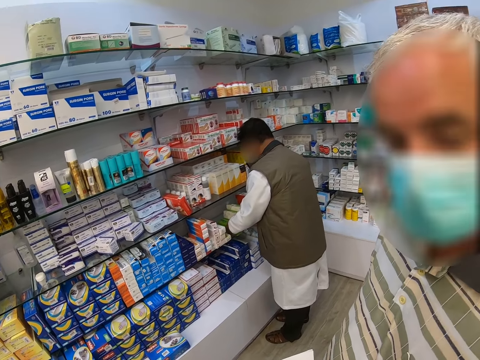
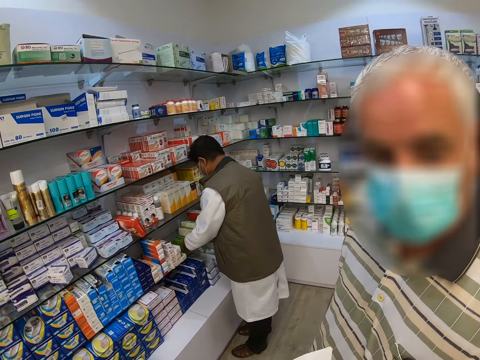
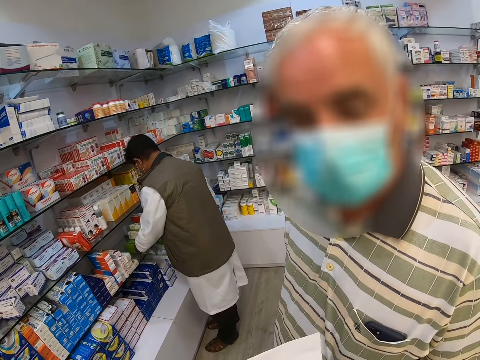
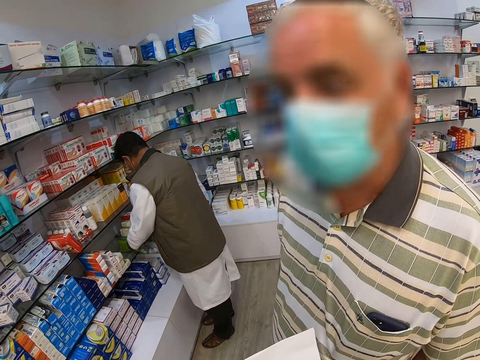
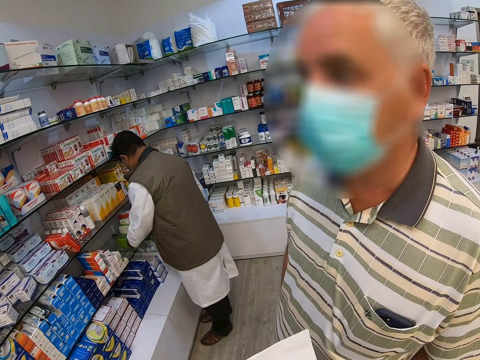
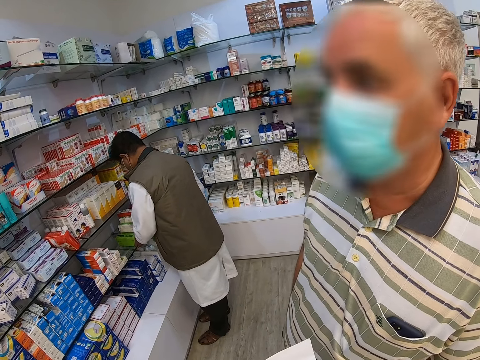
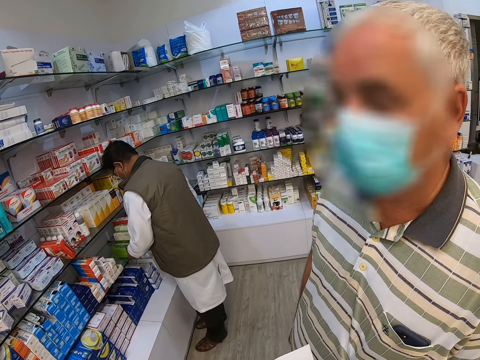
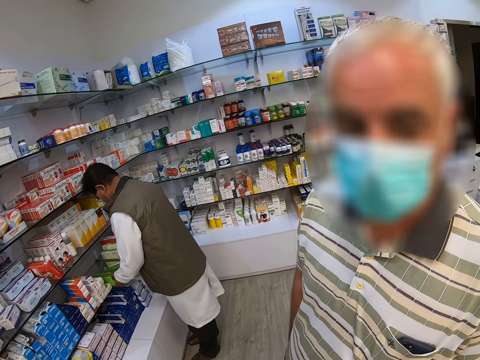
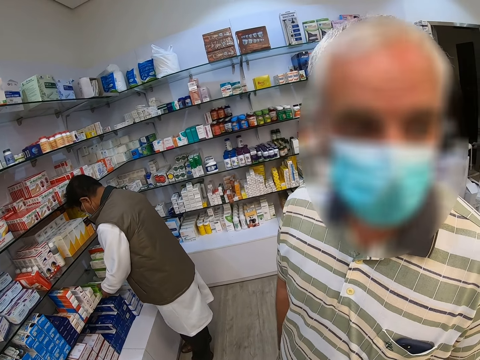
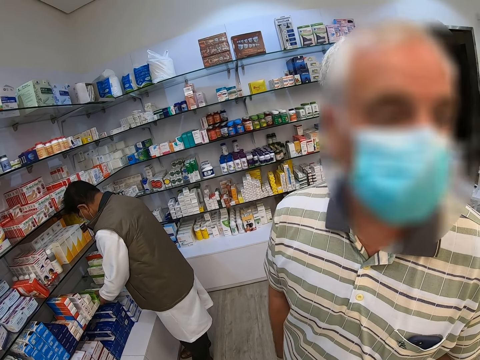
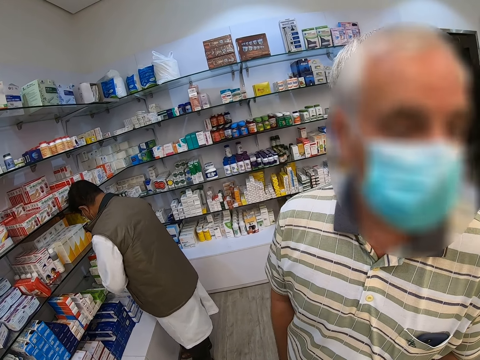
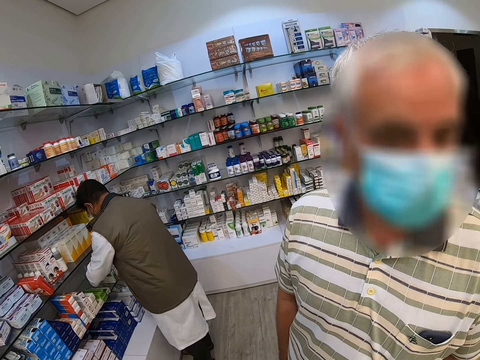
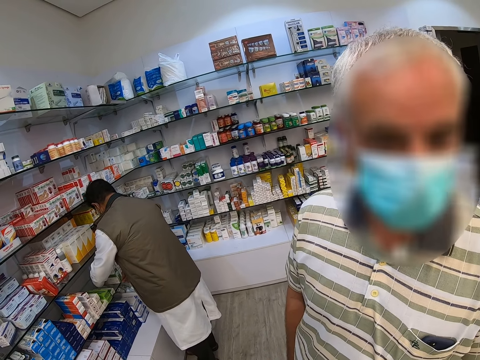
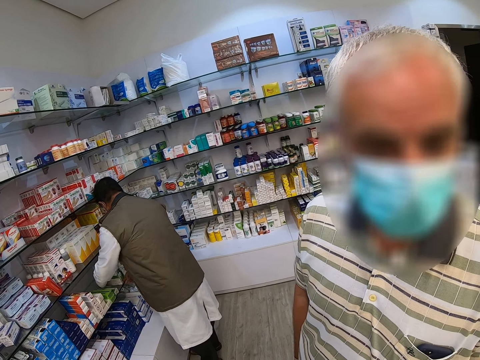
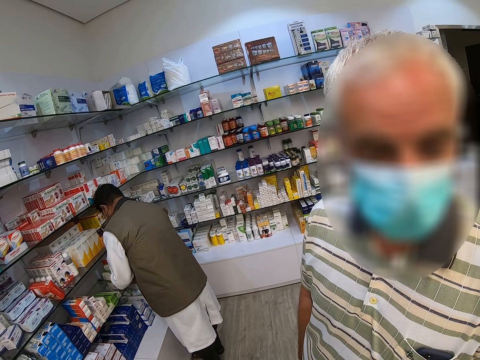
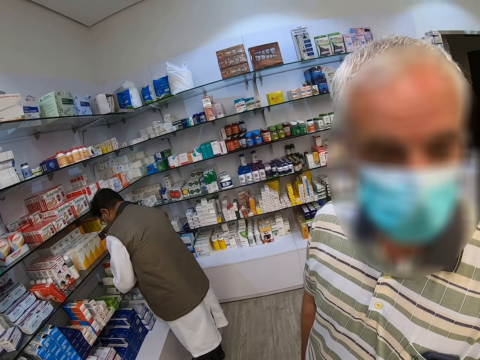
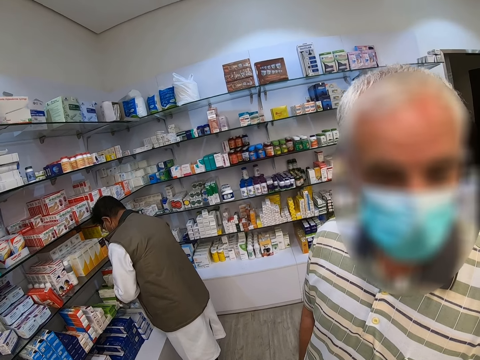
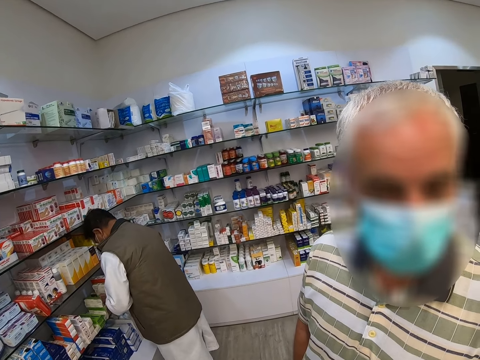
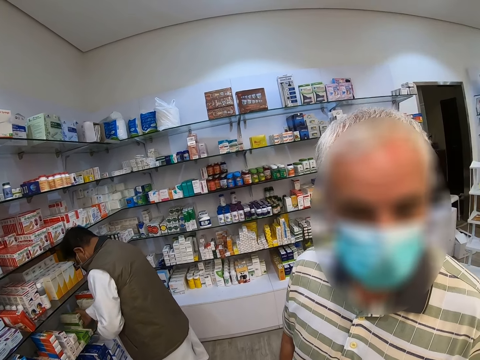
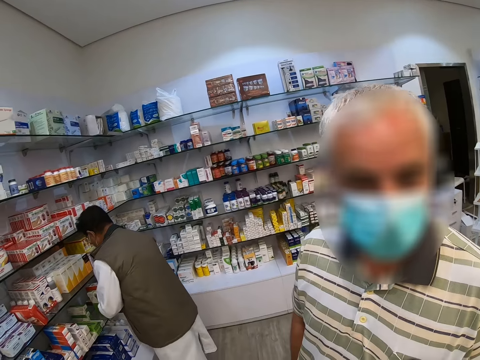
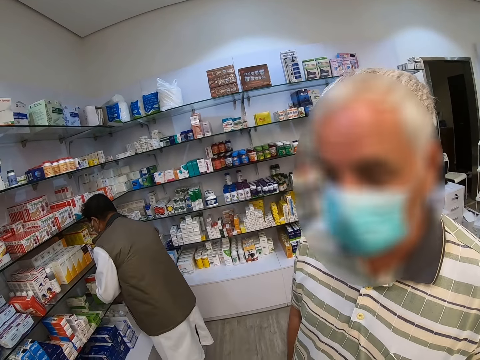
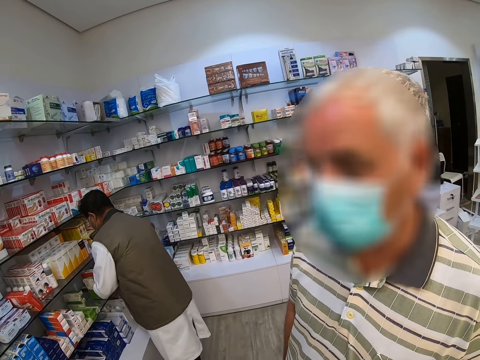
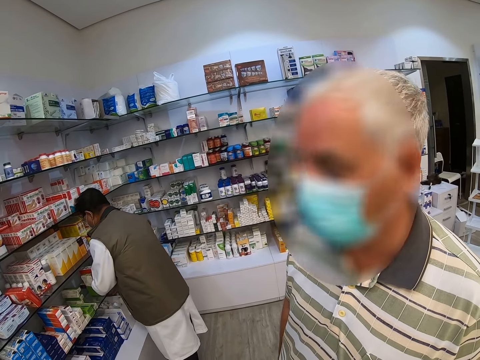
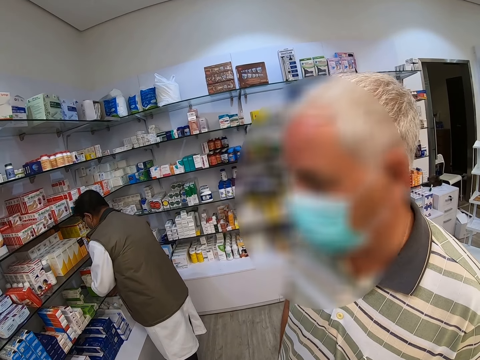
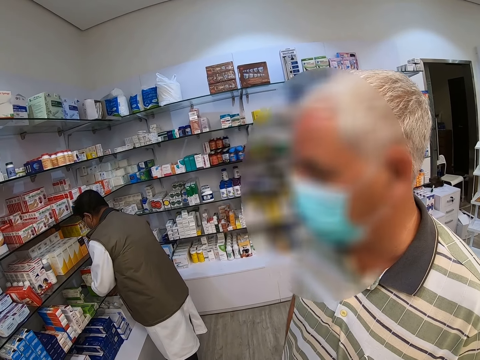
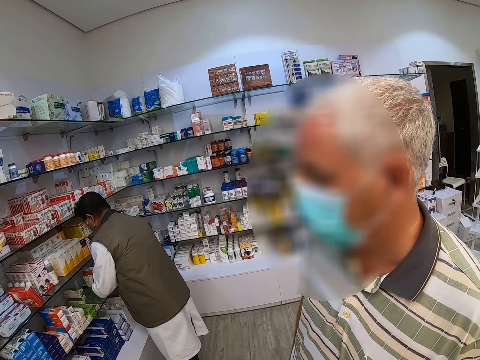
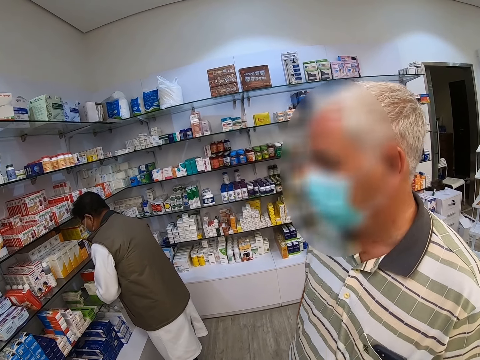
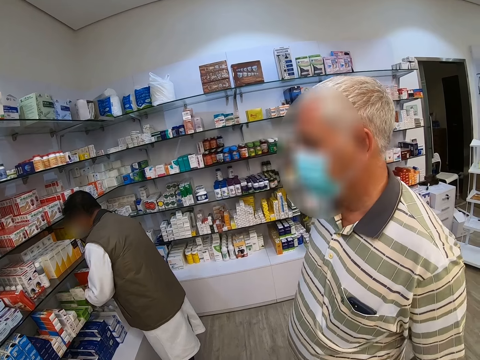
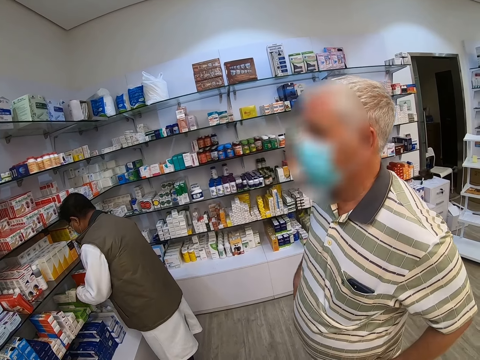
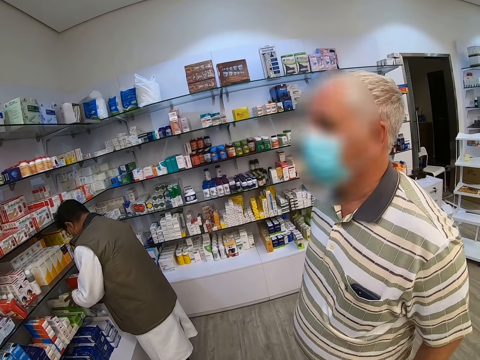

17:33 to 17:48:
The camera wearer looks around. They look at a person.

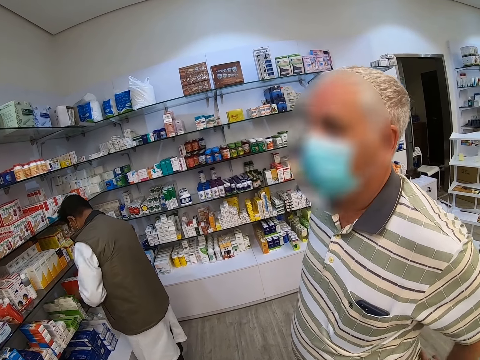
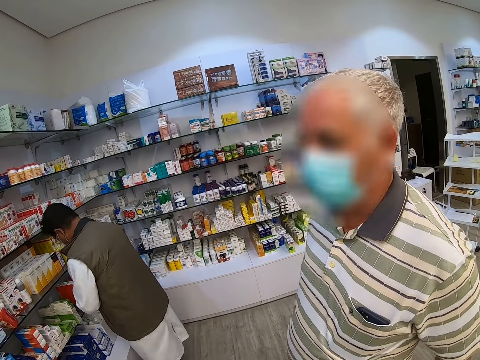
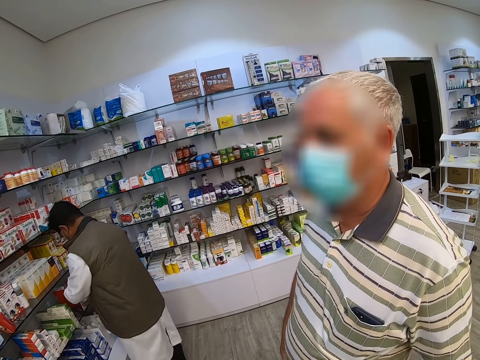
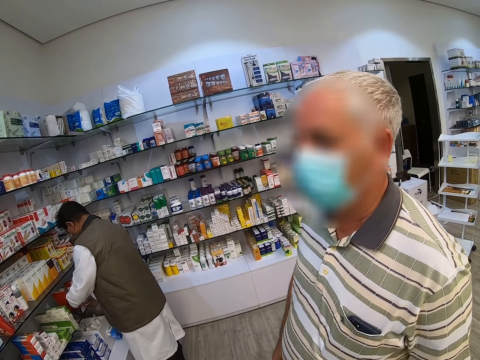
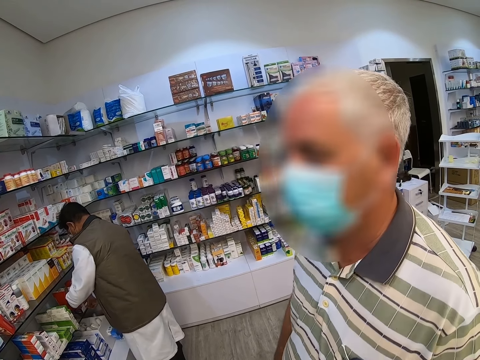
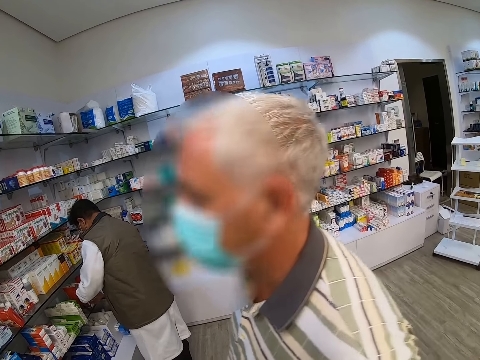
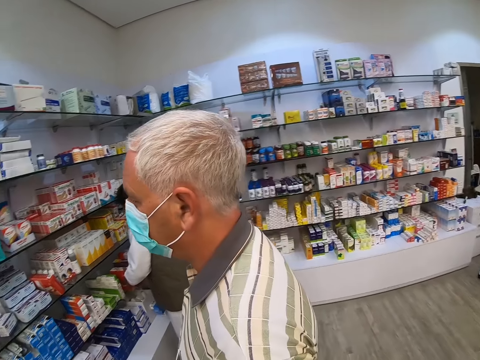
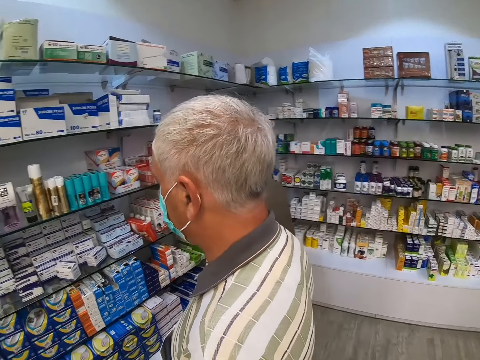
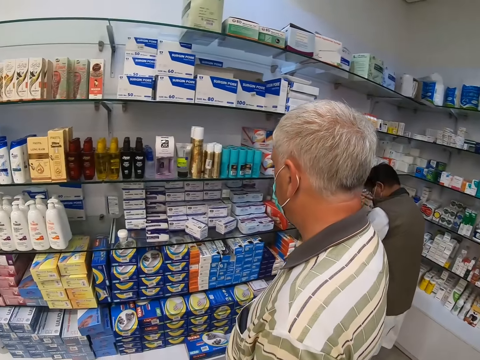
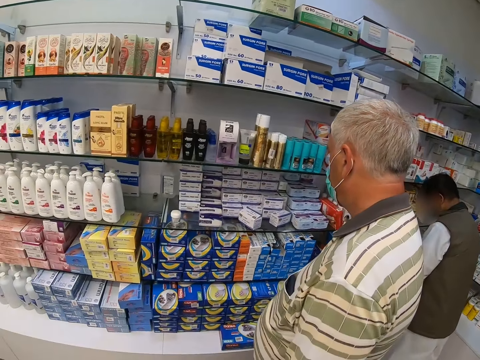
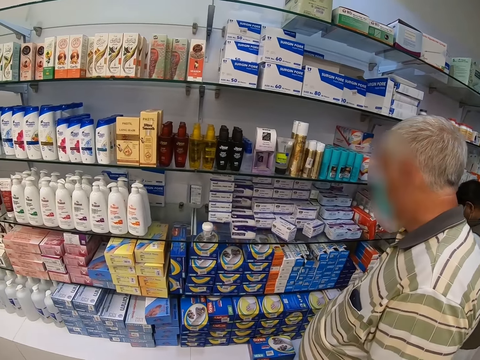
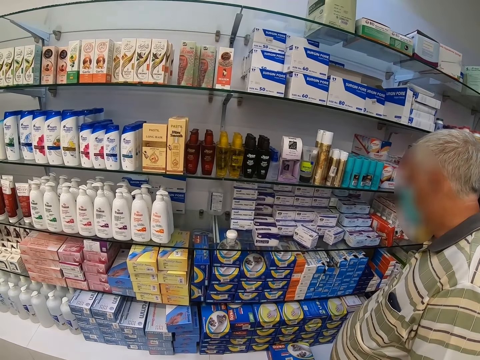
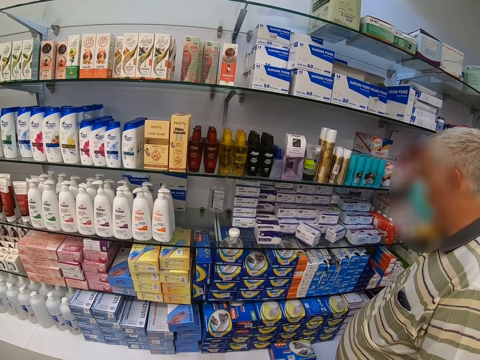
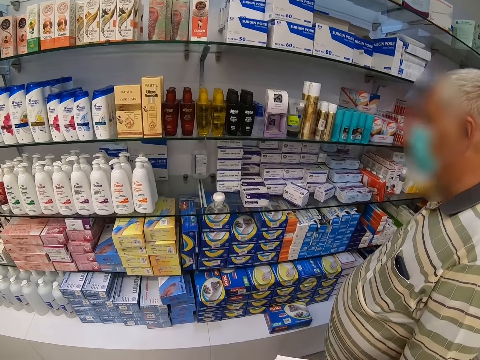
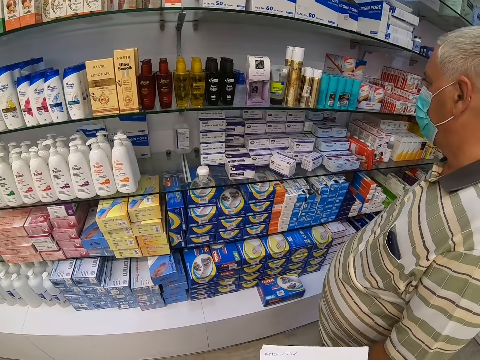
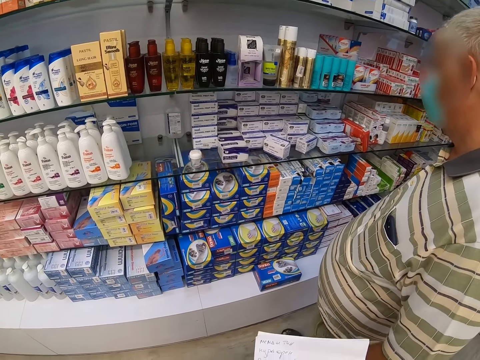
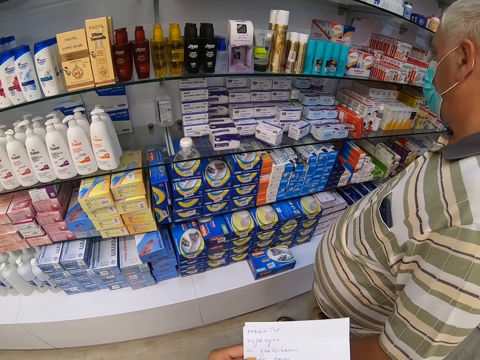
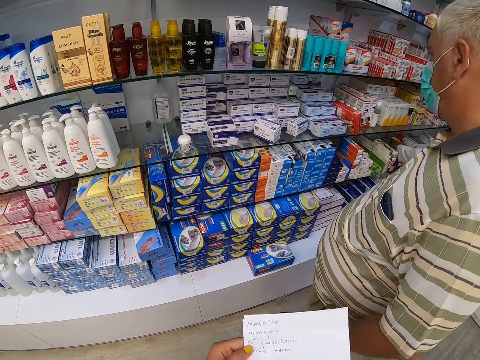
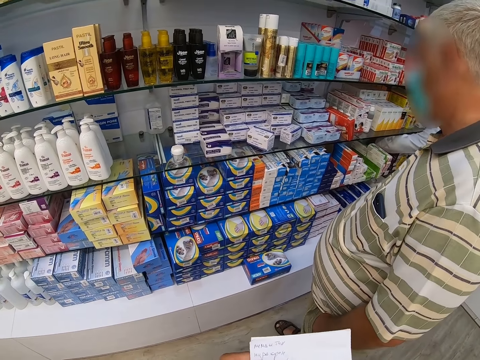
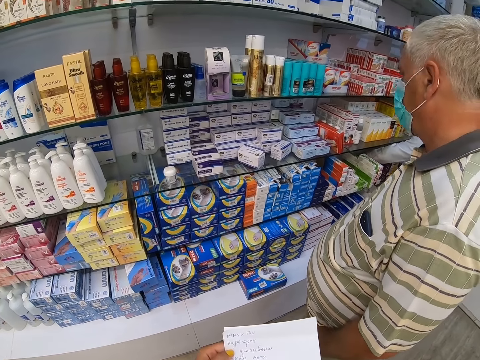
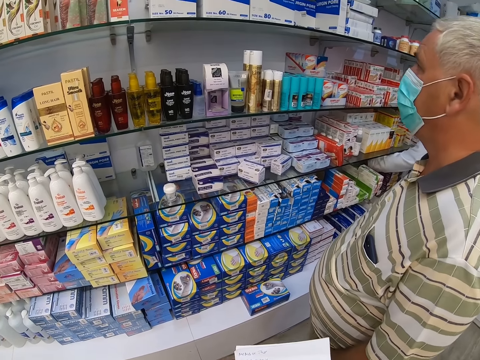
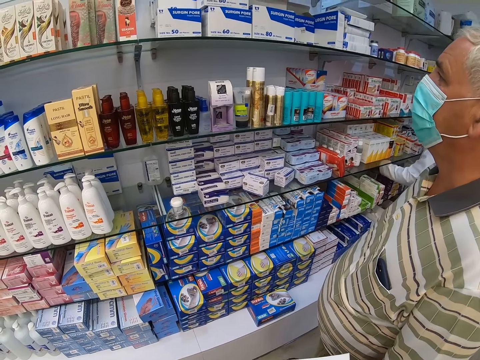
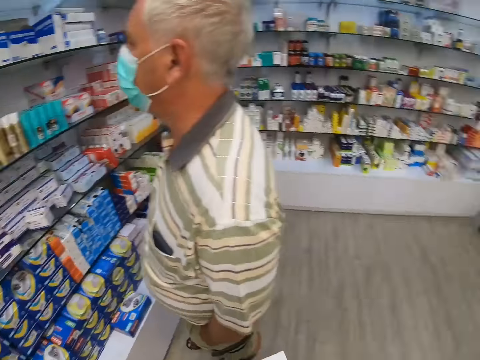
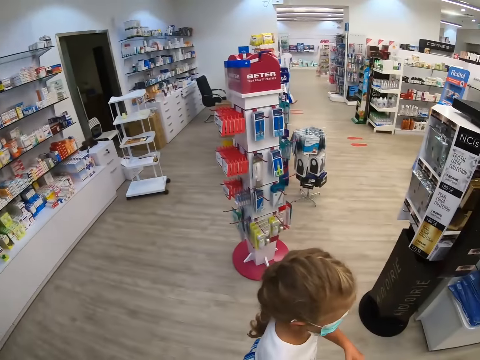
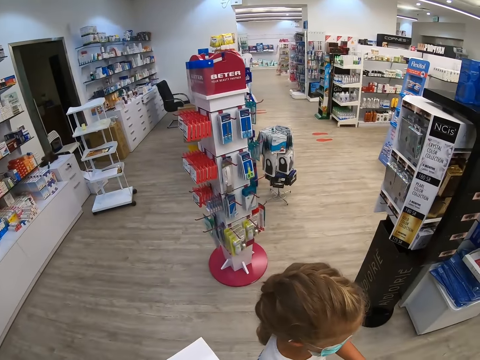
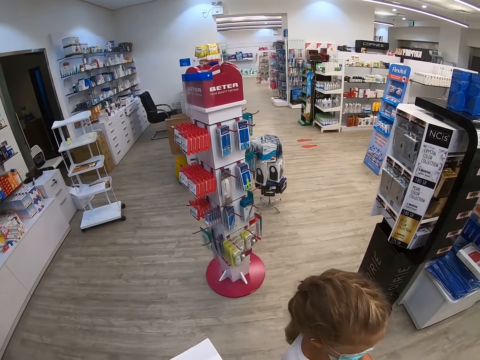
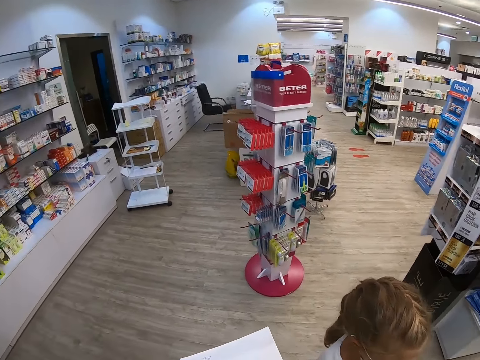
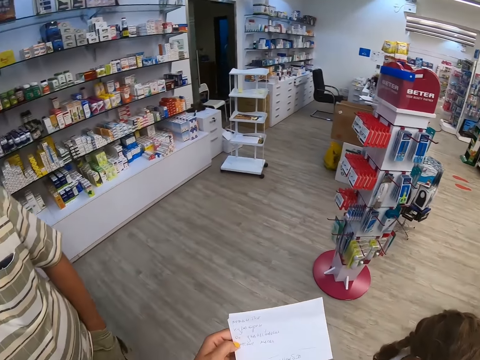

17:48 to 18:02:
A person moves towards the shelf. The camera wearer moves around. They hold the paper. They look around.
